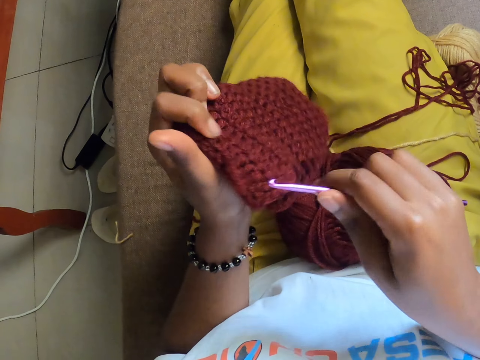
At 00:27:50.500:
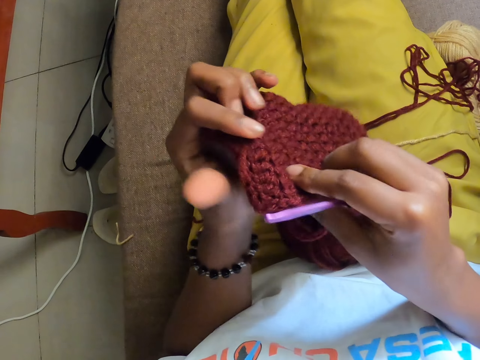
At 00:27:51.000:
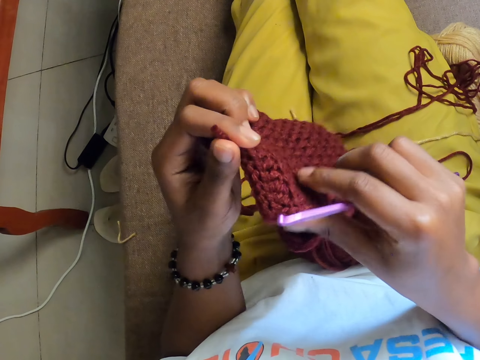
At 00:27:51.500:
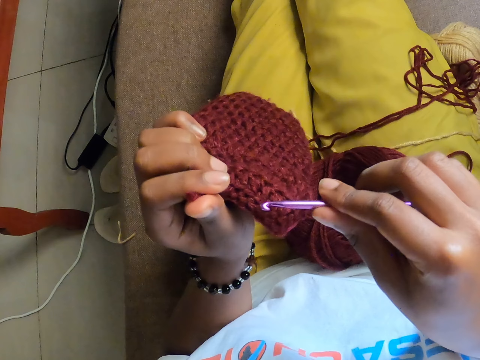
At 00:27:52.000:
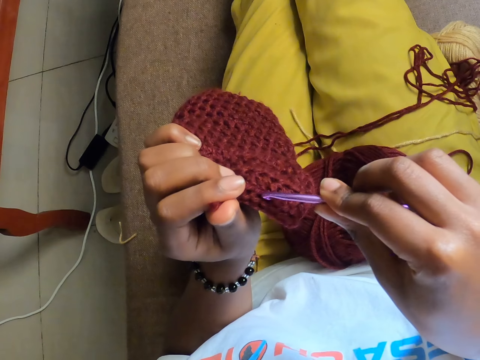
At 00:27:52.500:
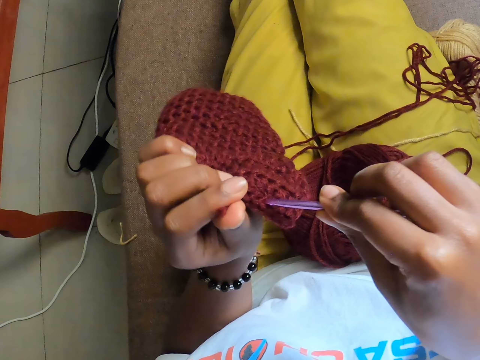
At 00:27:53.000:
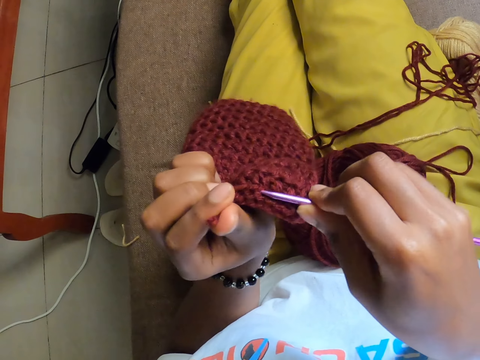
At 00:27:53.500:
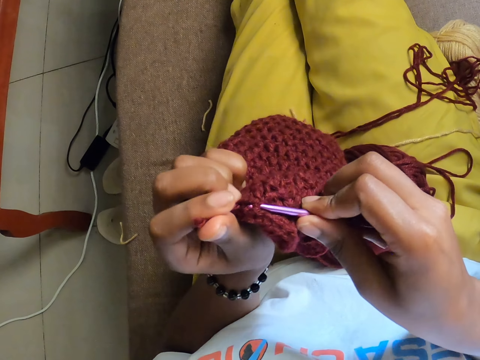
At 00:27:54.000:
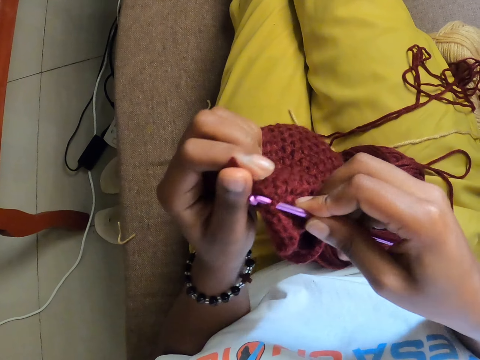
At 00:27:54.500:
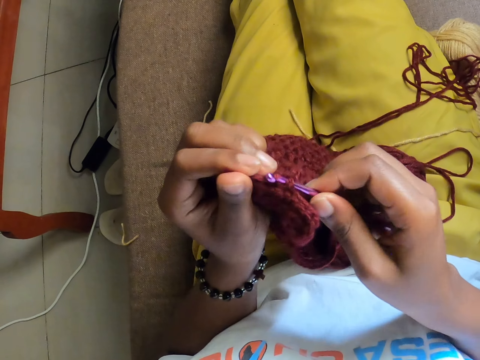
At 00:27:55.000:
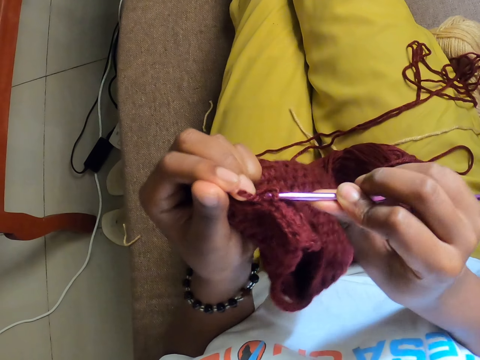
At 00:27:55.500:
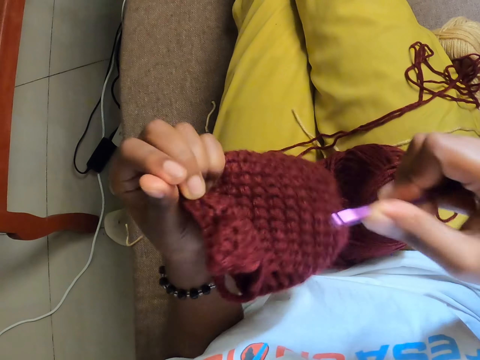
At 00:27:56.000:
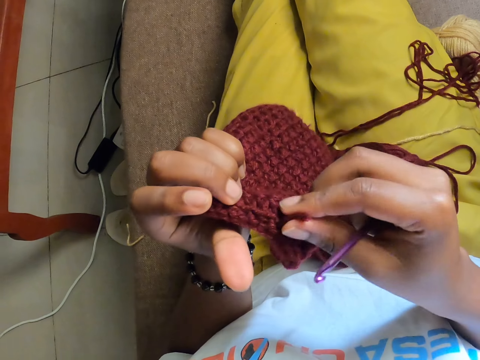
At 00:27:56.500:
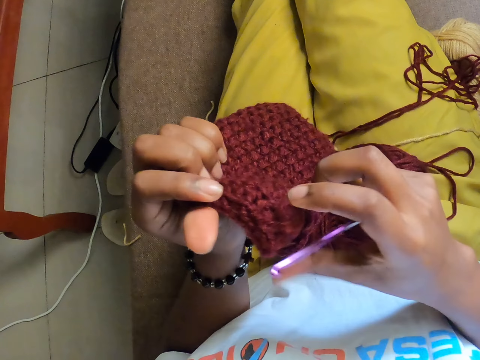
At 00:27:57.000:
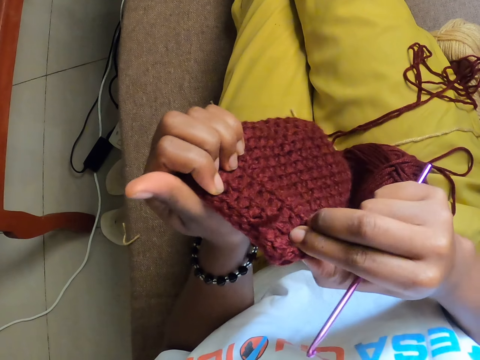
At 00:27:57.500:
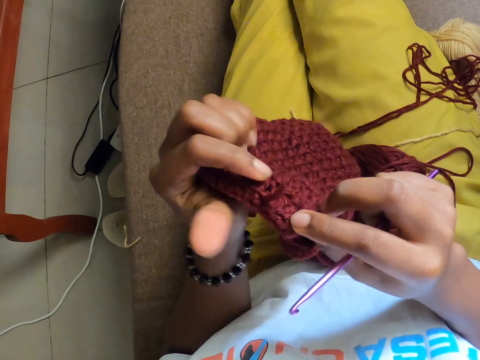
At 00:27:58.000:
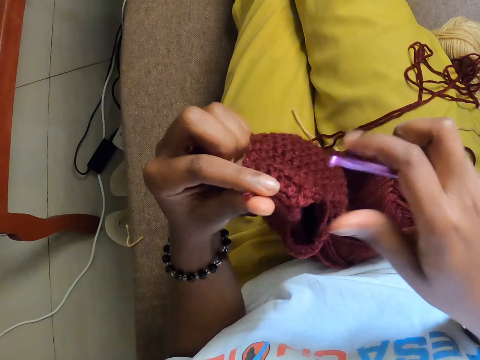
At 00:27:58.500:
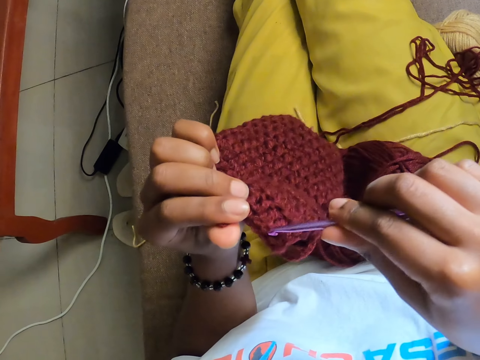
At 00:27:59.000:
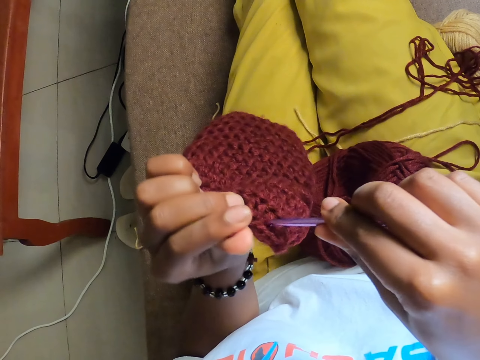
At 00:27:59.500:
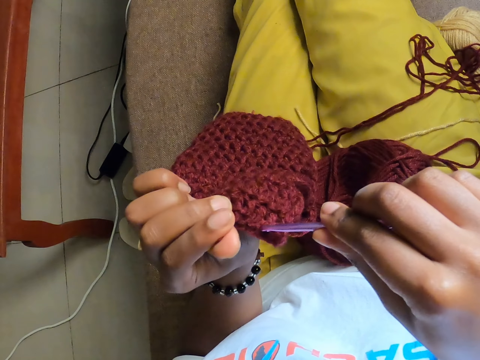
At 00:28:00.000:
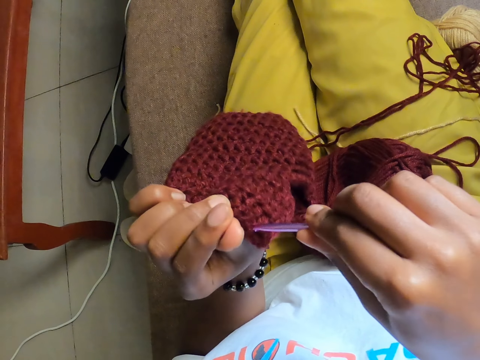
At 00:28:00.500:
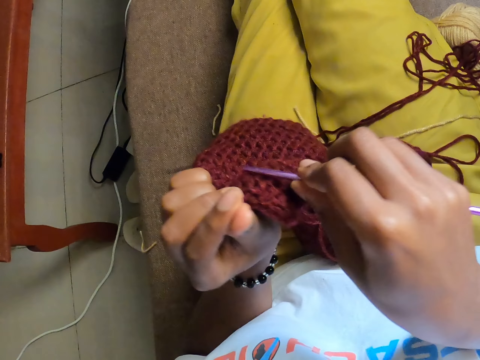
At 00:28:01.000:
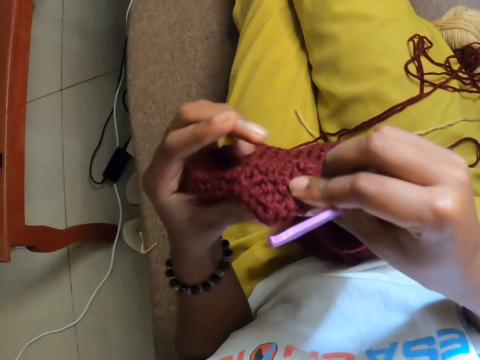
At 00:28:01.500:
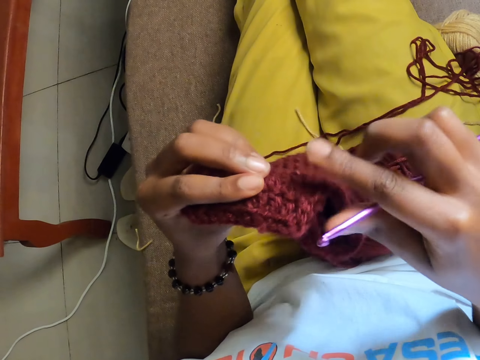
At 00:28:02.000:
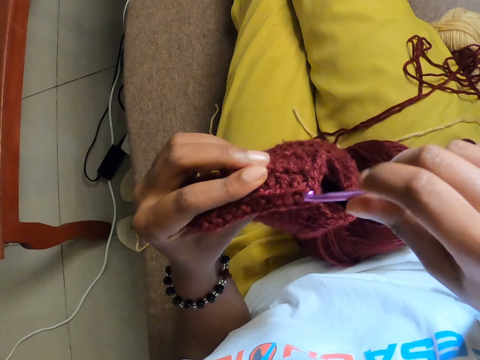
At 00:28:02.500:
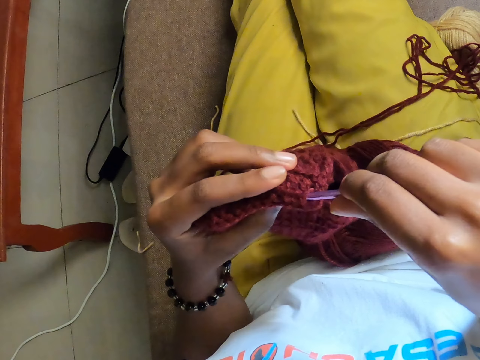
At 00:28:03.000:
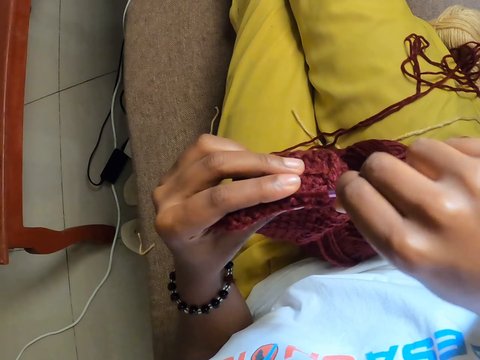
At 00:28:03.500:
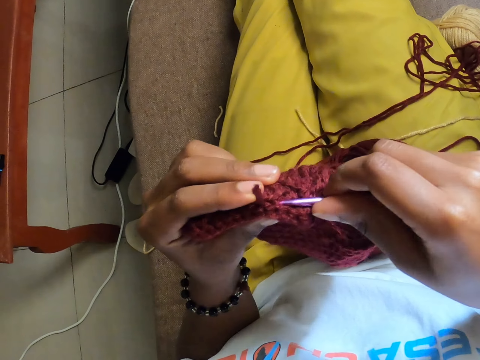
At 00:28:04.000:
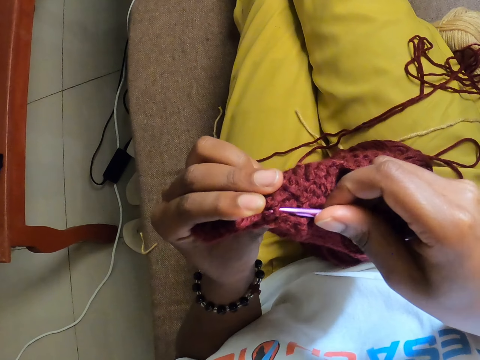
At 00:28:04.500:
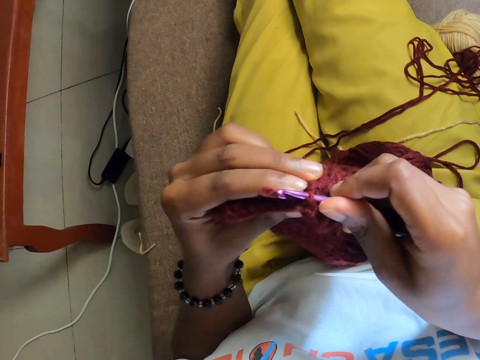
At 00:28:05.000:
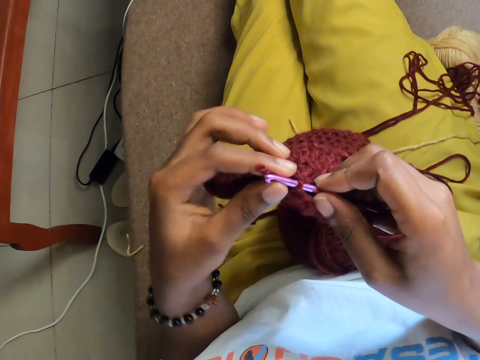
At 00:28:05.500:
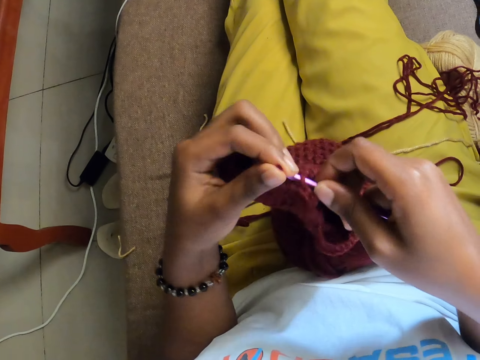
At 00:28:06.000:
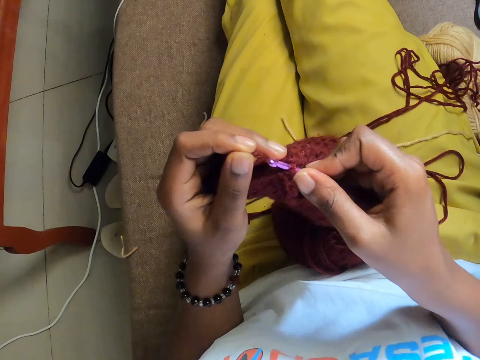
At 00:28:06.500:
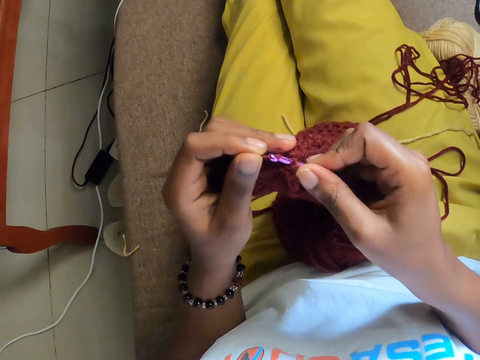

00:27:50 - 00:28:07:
The camera wearer crochets with both hands. They adjust the crochet yarn with both hands. They crochet with both hands. They adjust the crochet yarn with both hands. They crochet with both hands.

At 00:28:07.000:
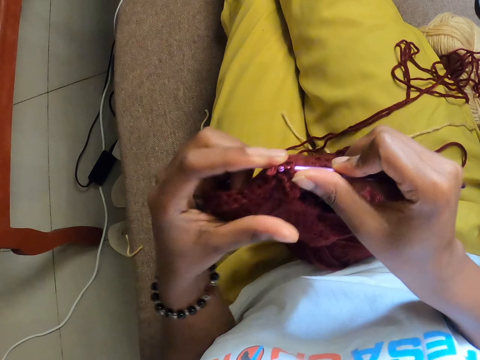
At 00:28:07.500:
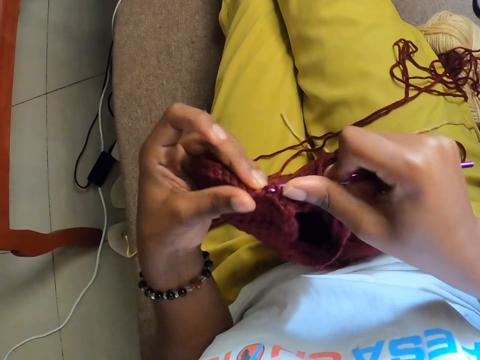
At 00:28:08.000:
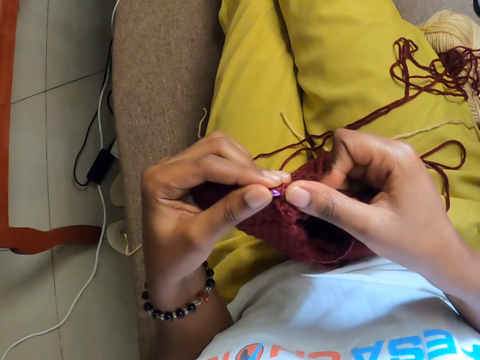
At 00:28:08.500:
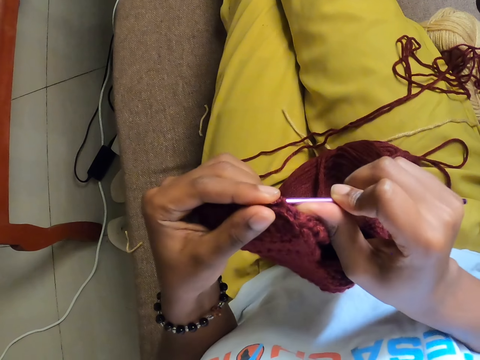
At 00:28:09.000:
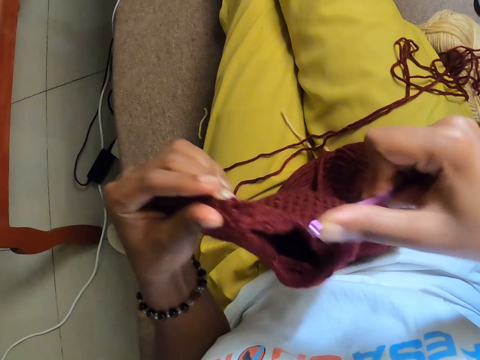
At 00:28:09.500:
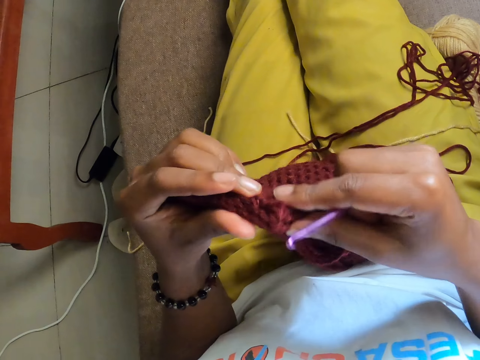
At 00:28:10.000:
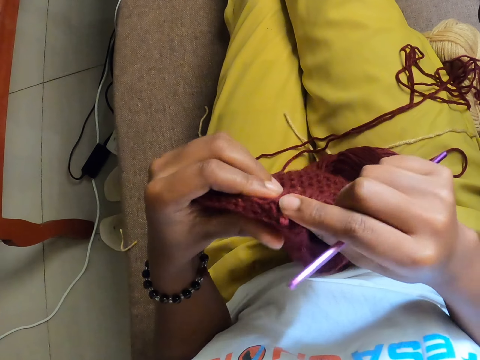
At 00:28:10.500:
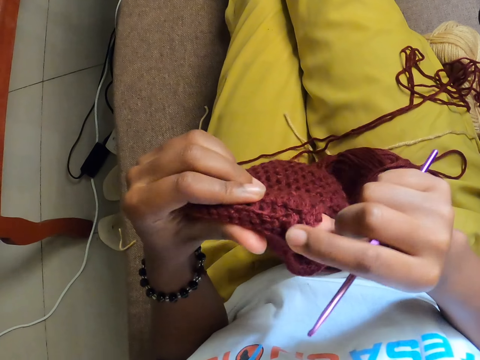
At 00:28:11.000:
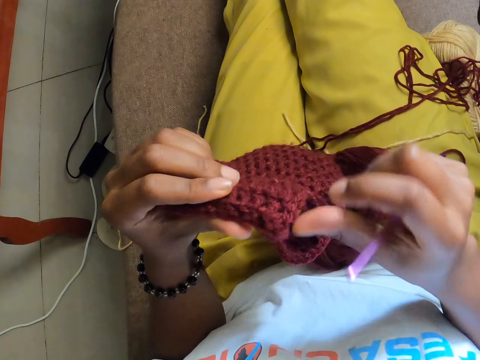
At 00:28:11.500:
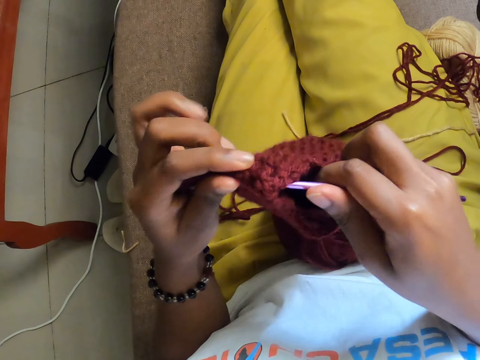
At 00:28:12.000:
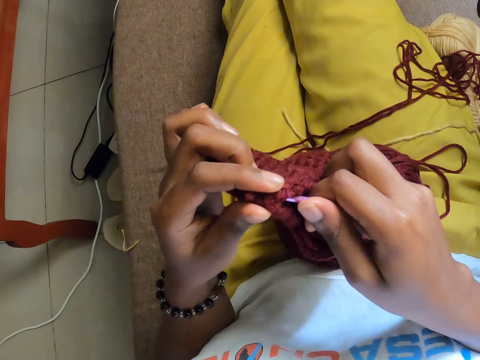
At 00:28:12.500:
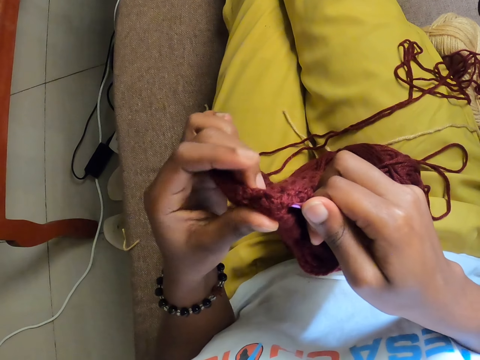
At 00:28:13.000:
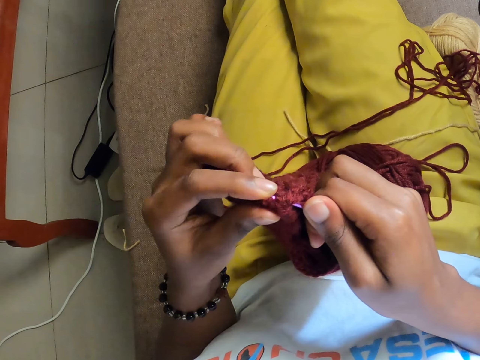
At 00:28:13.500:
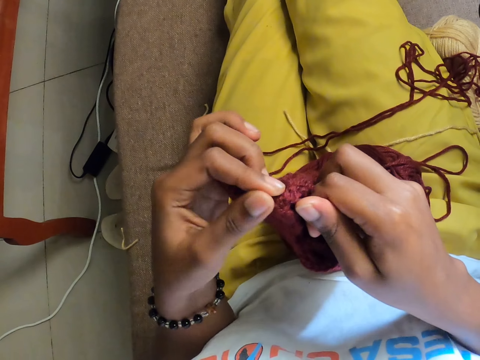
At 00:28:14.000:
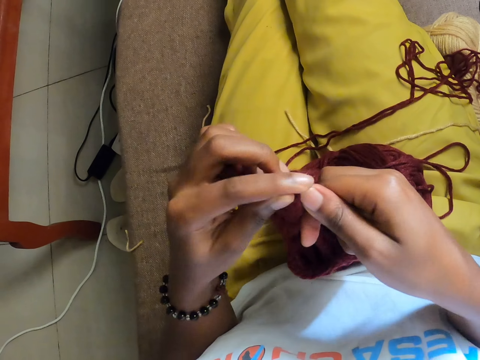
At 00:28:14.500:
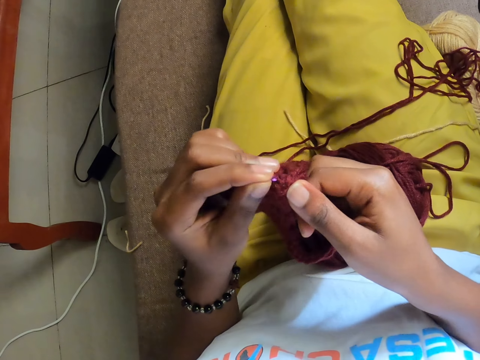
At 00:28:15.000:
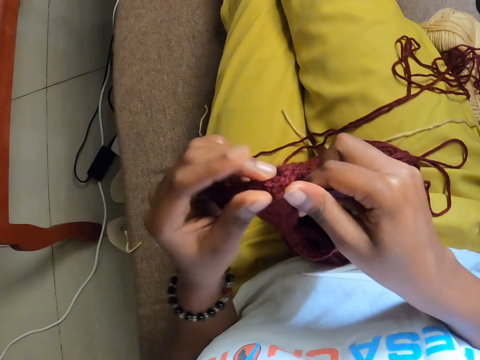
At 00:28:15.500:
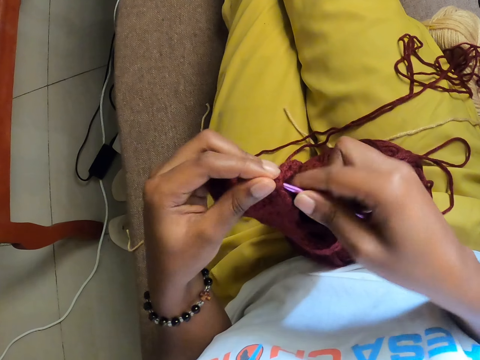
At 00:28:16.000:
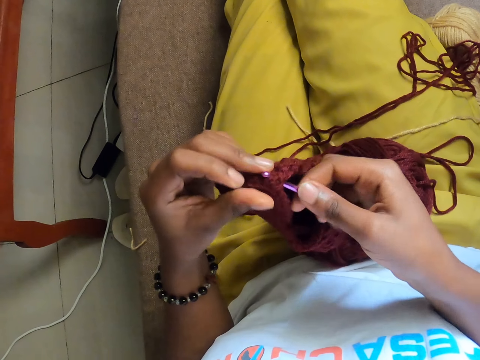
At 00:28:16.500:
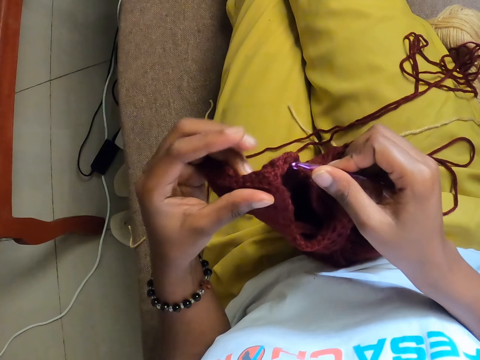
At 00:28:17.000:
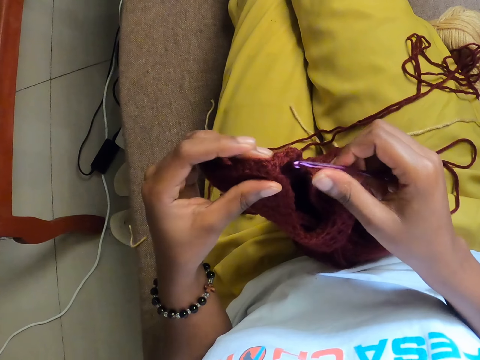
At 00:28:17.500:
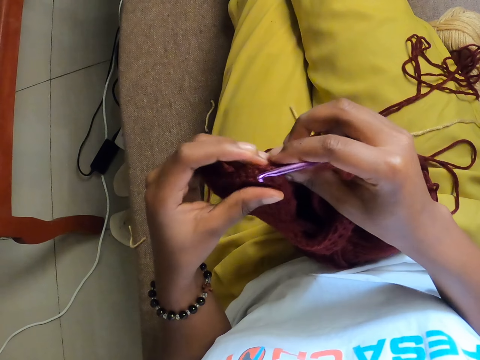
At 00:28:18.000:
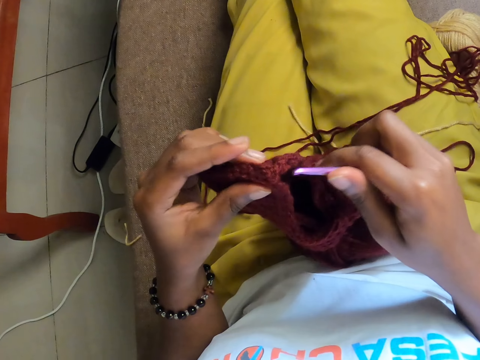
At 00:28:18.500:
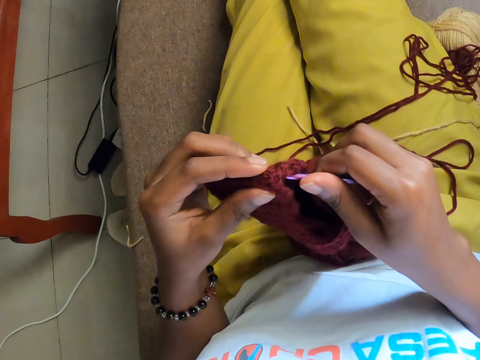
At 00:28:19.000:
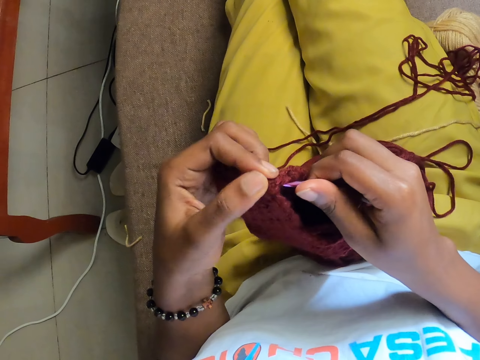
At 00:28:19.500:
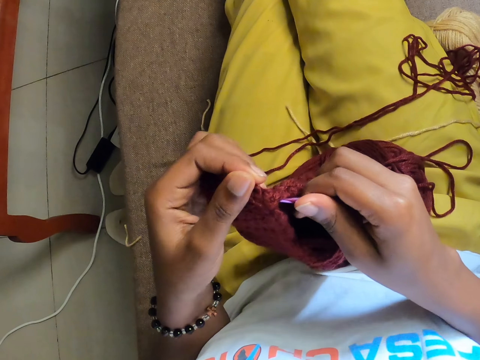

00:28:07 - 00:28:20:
The camera wearer adjusts the crochet yarn with both hands. They crochet with both hands.
